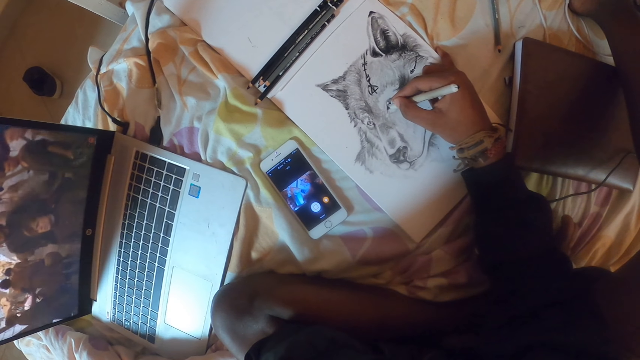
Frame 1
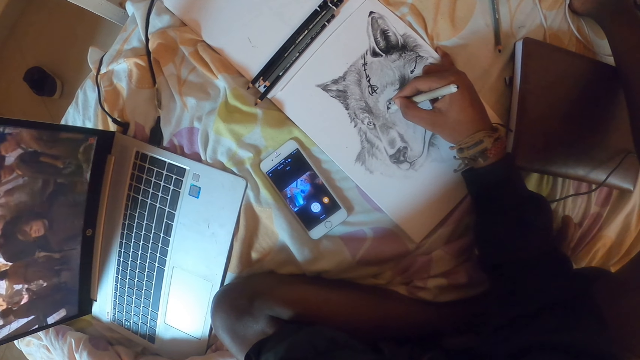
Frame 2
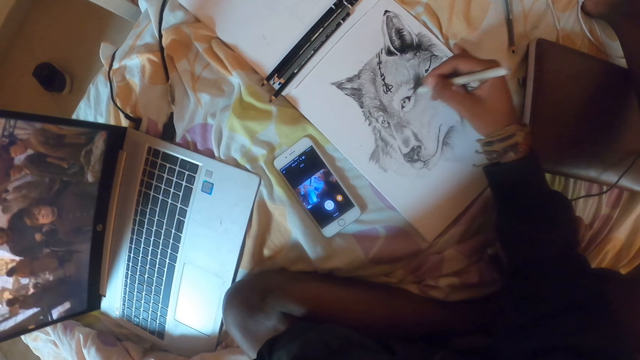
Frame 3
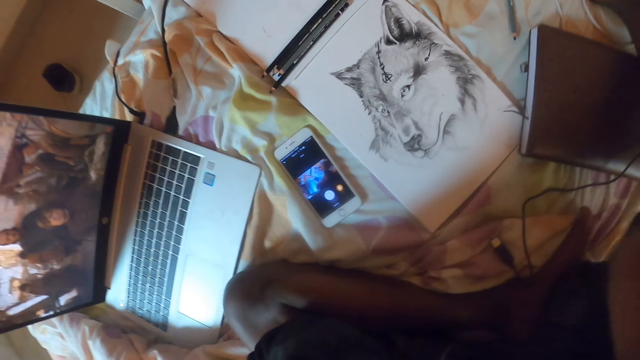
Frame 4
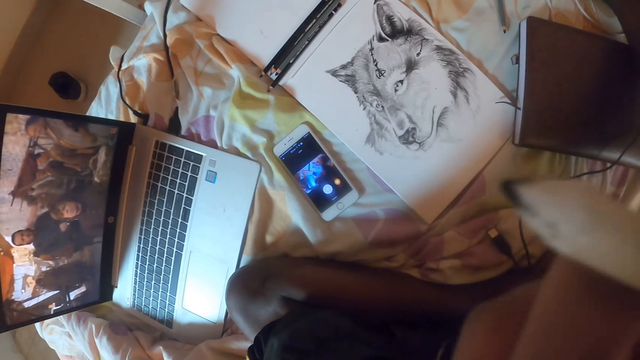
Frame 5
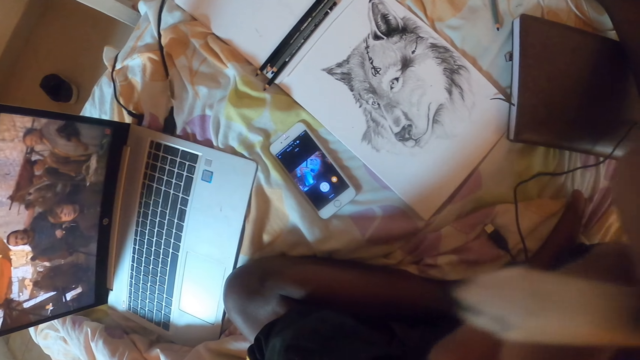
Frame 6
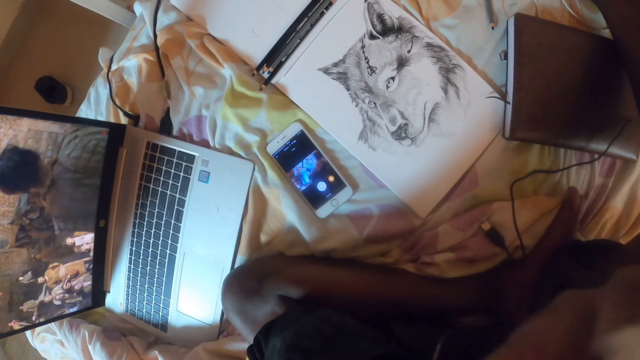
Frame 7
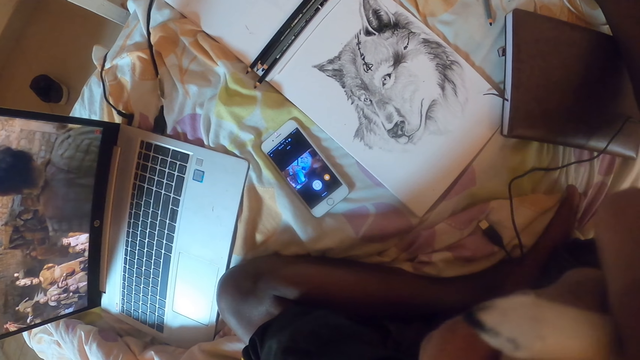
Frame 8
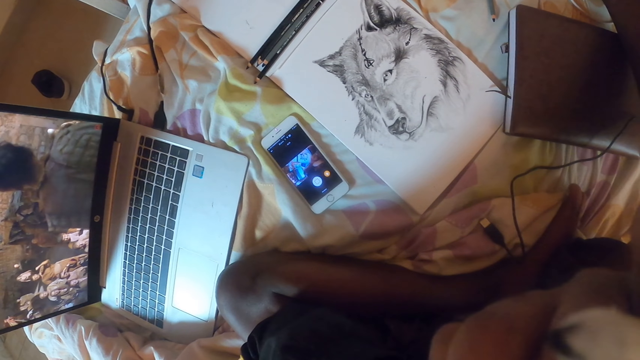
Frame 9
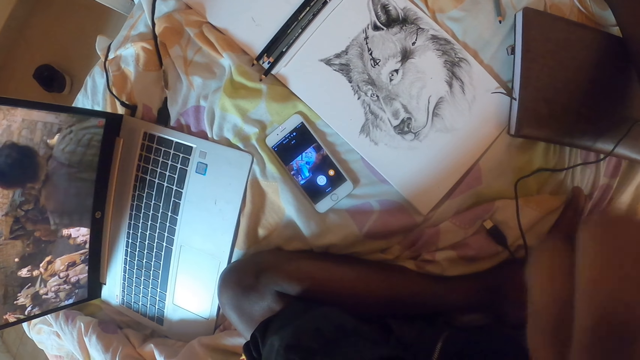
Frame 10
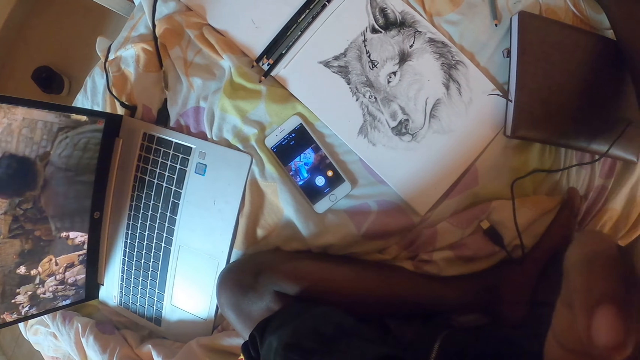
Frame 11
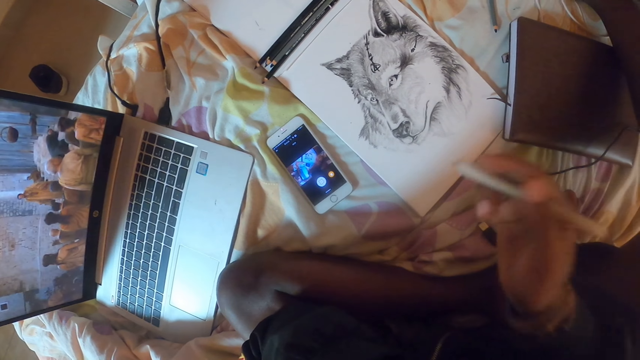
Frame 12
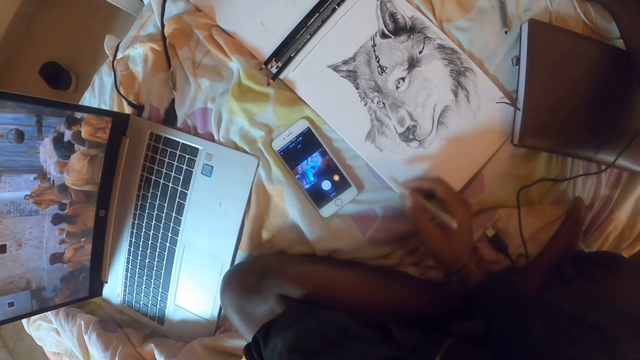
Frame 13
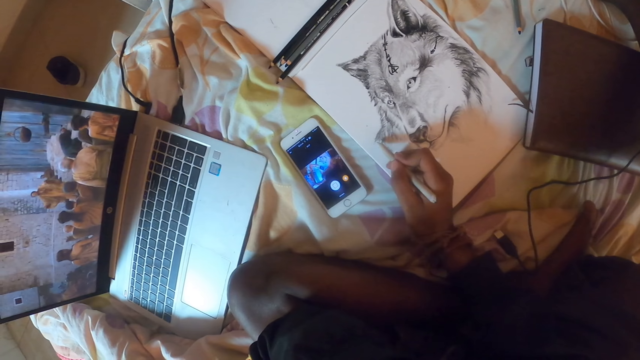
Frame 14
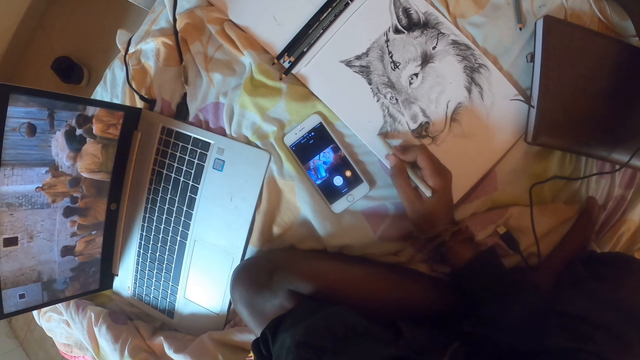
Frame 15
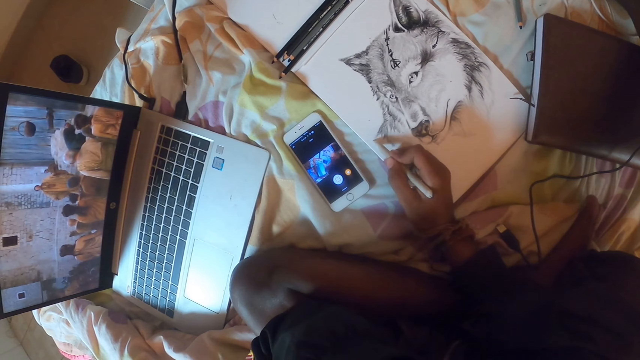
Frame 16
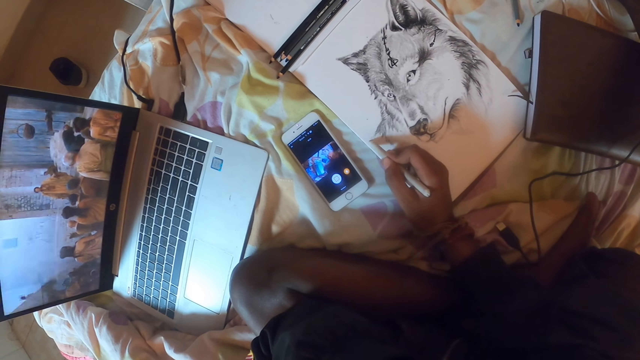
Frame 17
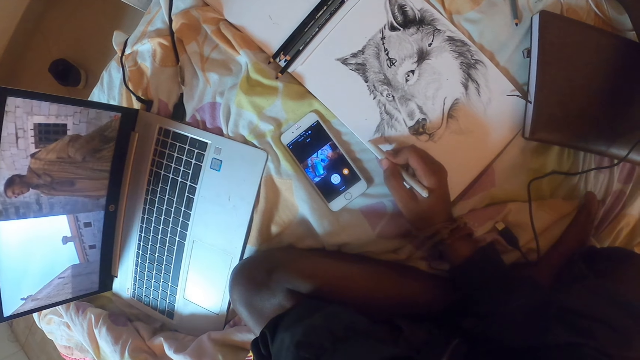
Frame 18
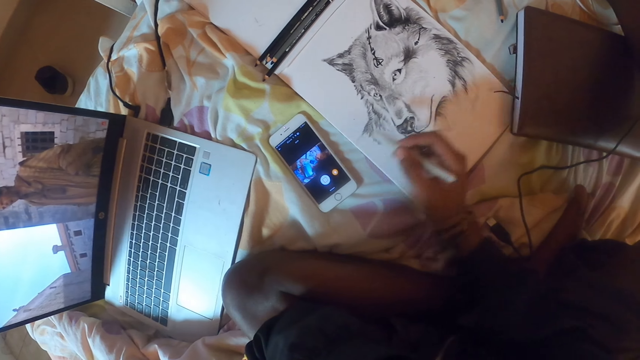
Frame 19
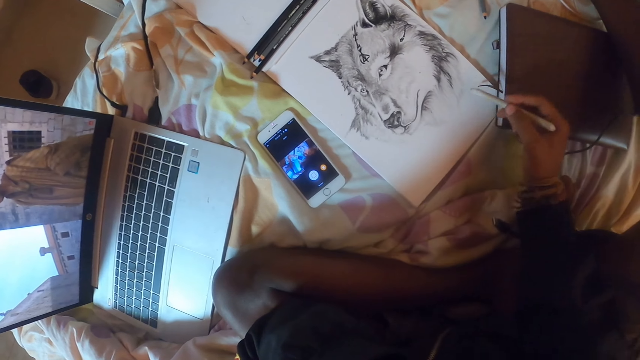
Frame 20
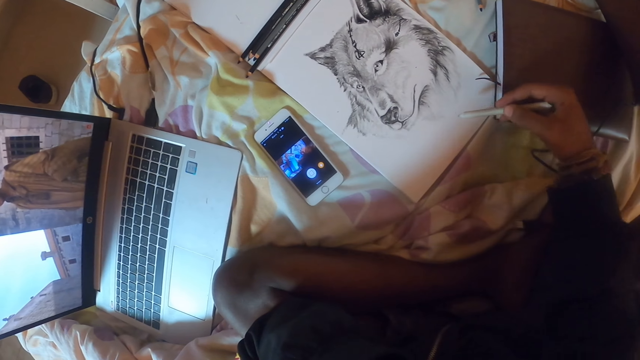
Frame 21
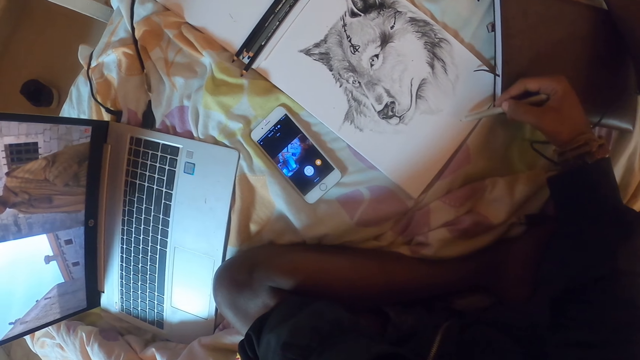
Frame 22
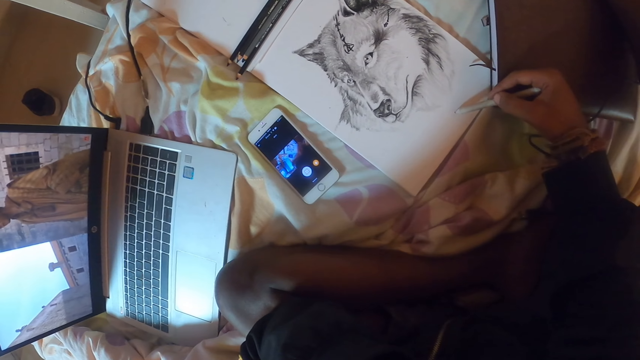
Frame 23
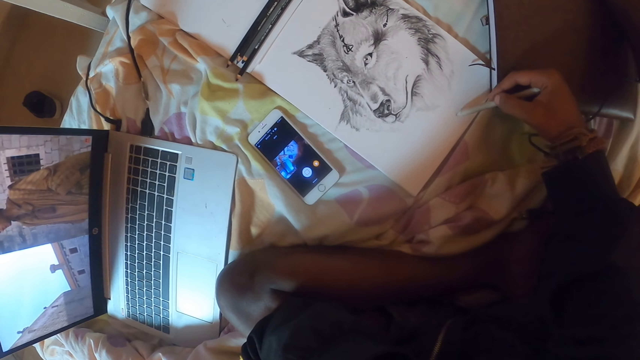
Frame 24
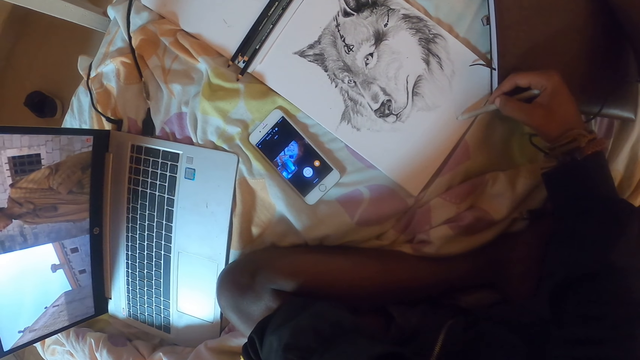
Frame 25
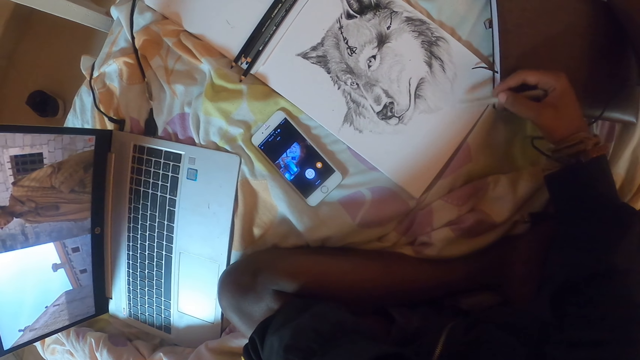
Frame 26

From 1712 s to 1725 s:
The camera wearer touches his face. He draws in the book with the pencil.

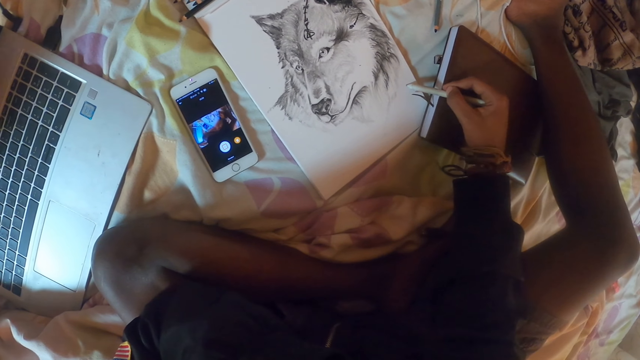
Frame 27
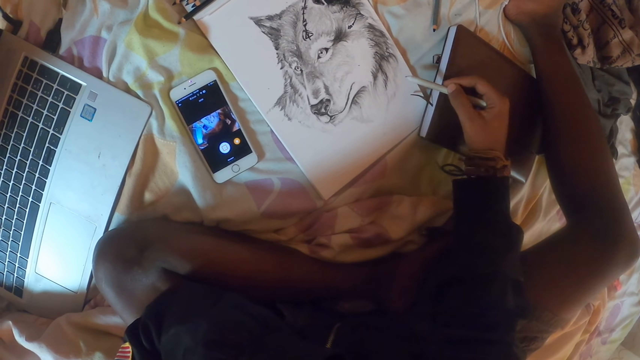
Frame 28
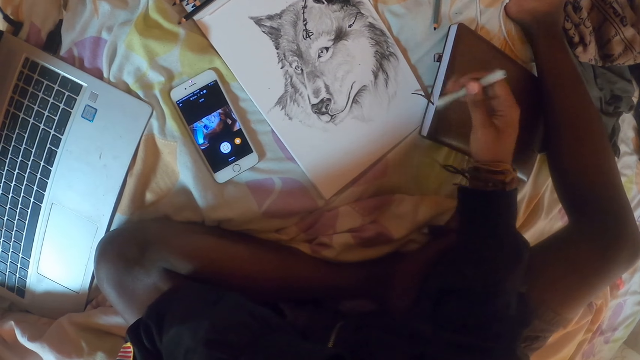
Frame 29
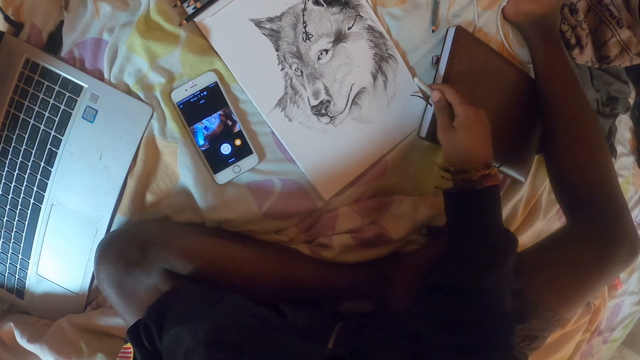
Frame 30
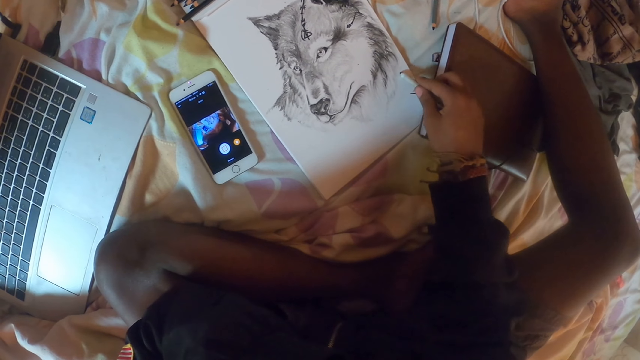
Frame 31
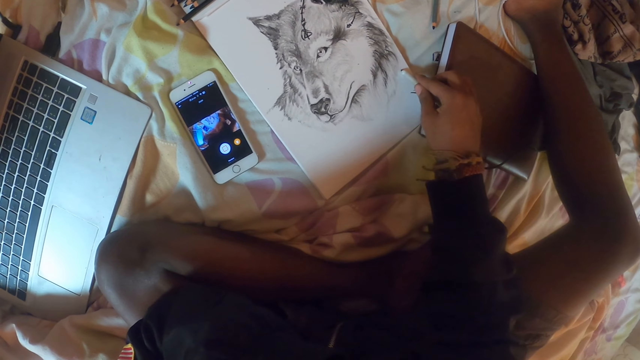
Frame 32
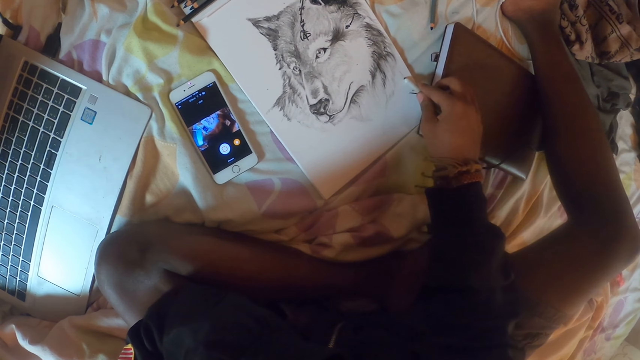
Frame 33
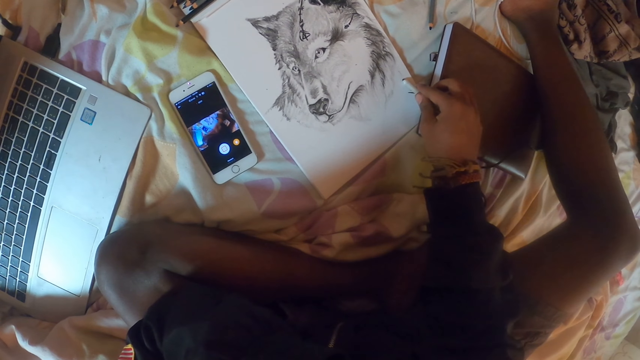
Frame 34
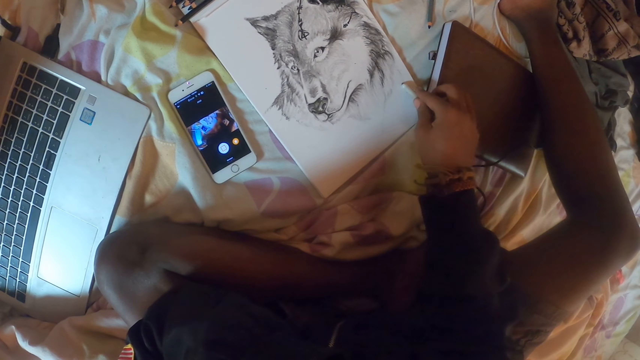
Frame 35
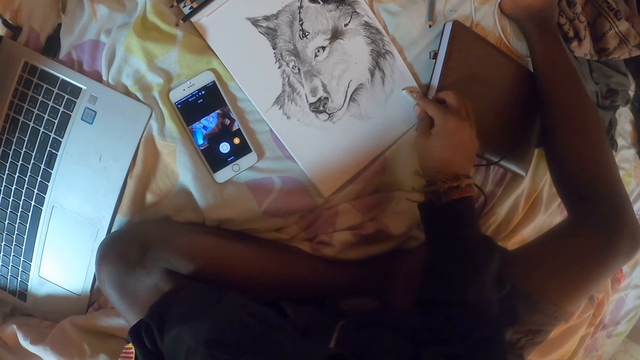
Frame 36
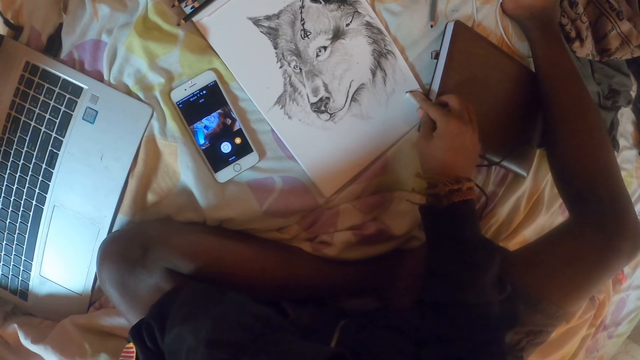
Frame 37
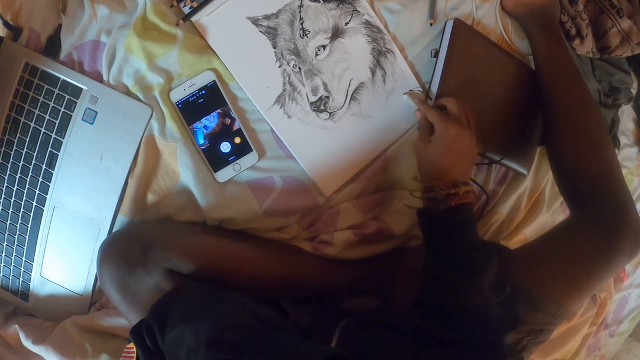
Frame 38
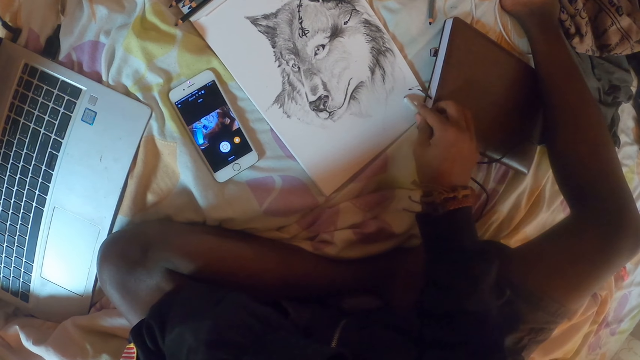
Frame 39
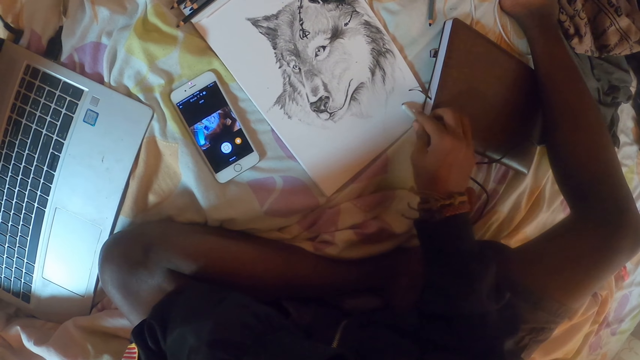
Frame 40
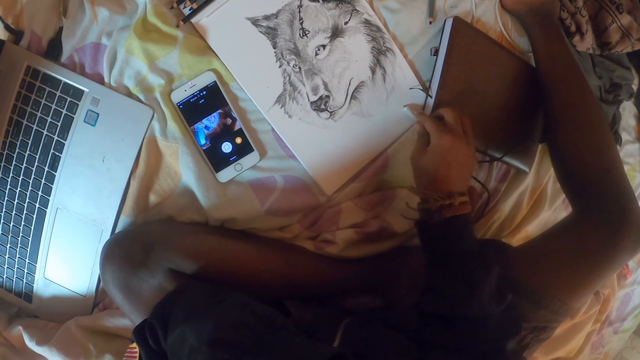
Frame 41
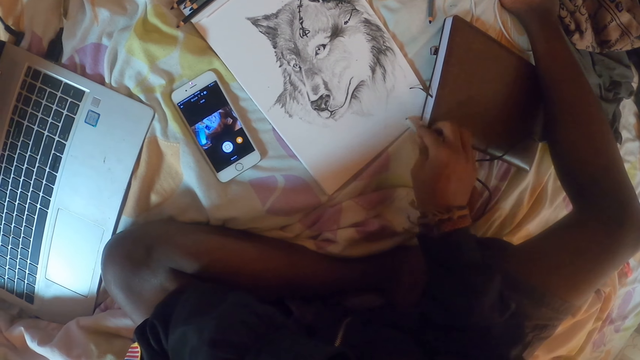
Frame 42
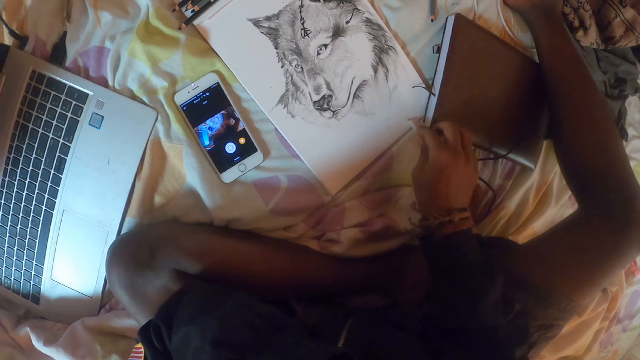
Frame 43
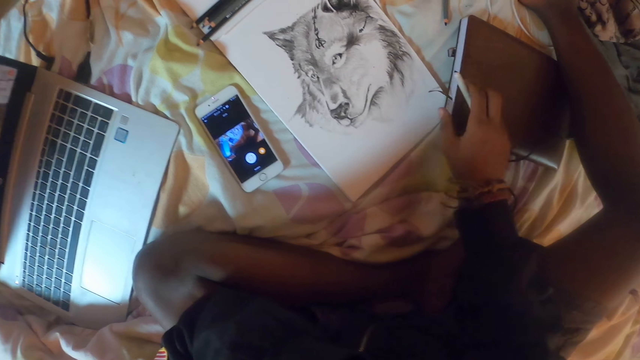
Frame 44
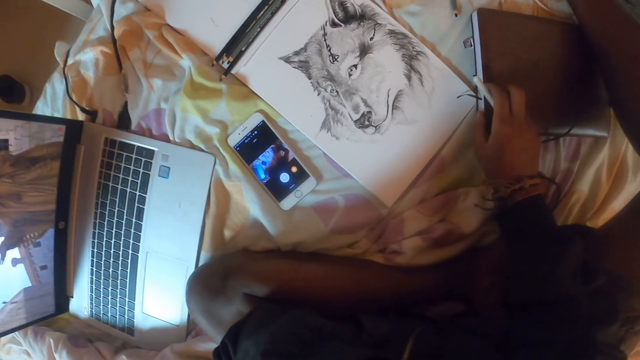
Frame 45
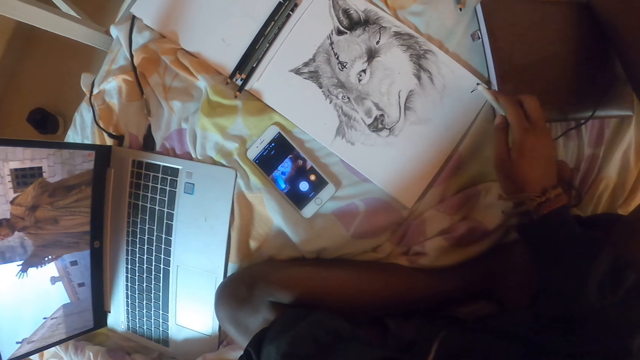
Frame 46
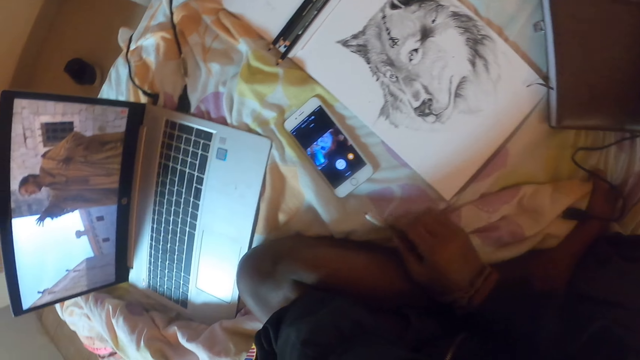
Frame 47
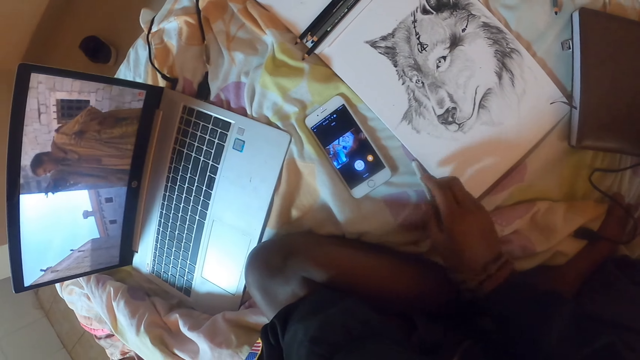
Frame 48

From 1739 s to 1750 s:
The camera wearer turns the pencil. They draw in the book with the pencil. They move the book.
